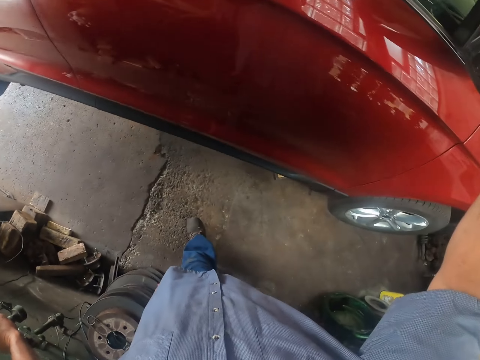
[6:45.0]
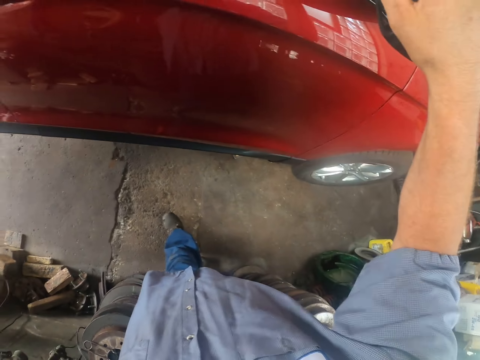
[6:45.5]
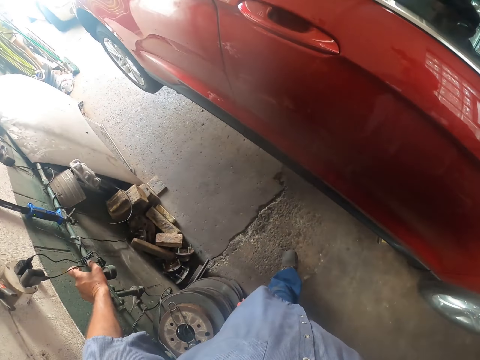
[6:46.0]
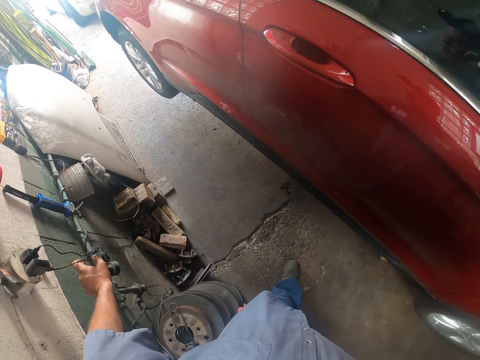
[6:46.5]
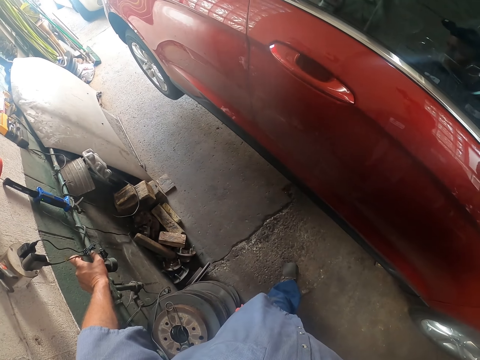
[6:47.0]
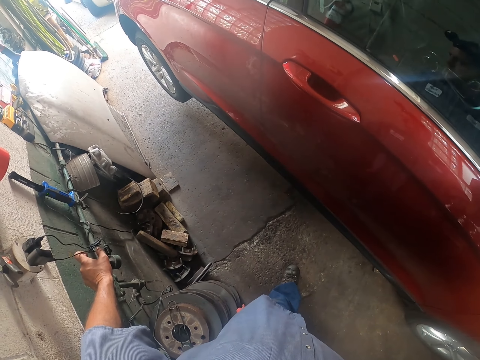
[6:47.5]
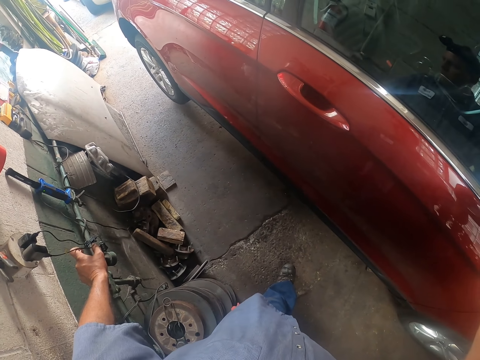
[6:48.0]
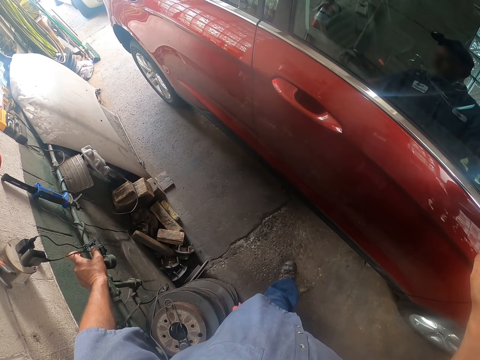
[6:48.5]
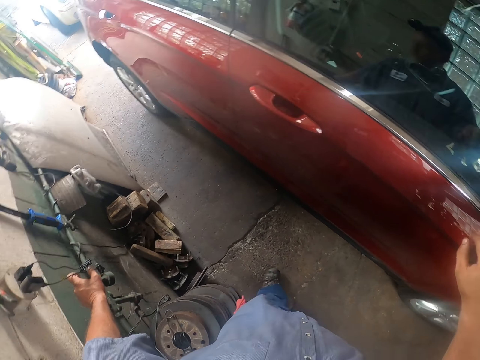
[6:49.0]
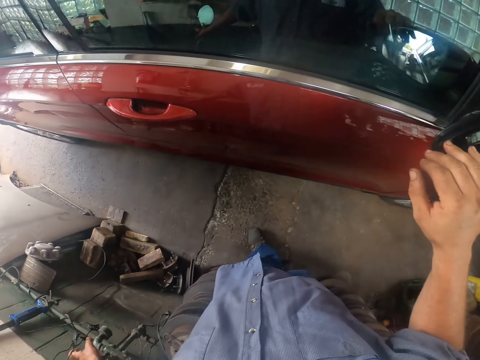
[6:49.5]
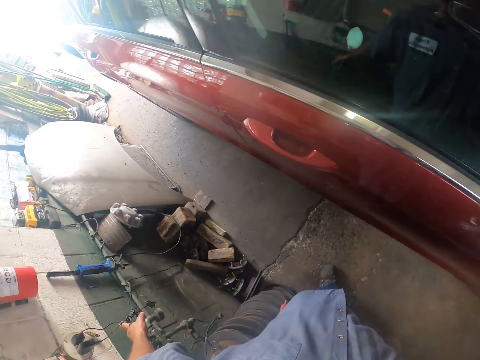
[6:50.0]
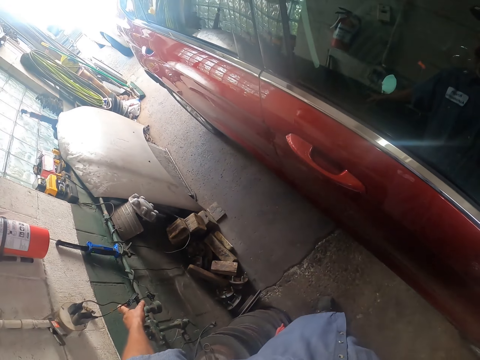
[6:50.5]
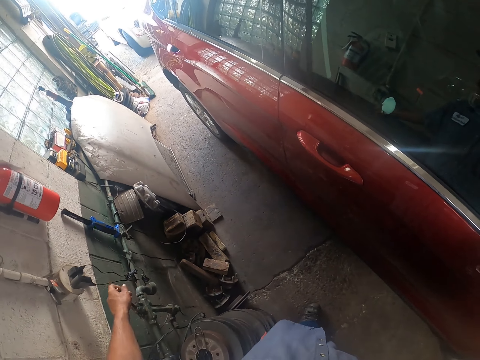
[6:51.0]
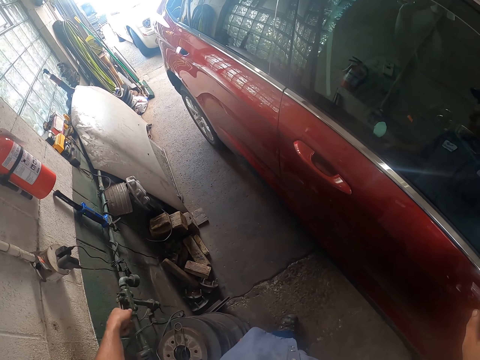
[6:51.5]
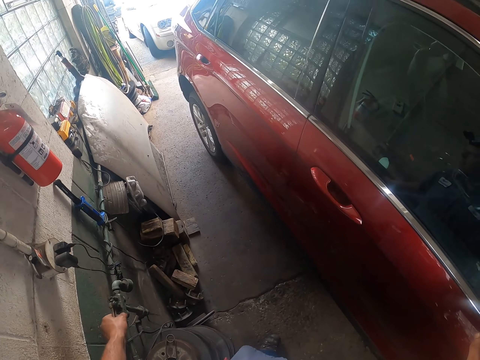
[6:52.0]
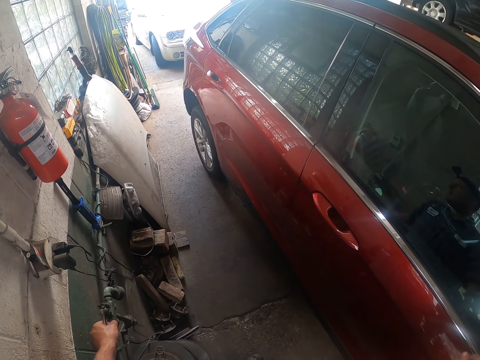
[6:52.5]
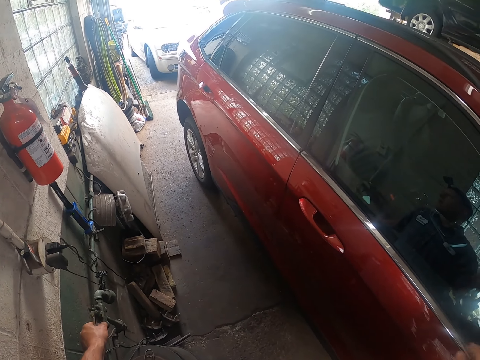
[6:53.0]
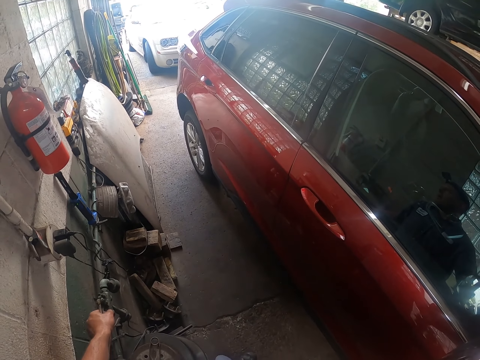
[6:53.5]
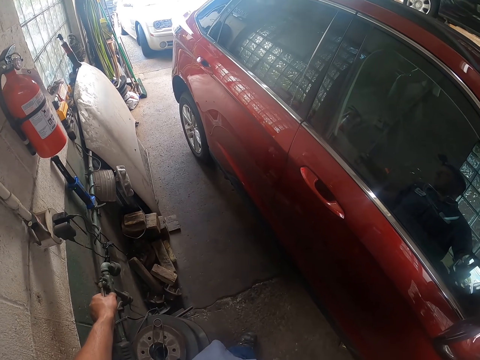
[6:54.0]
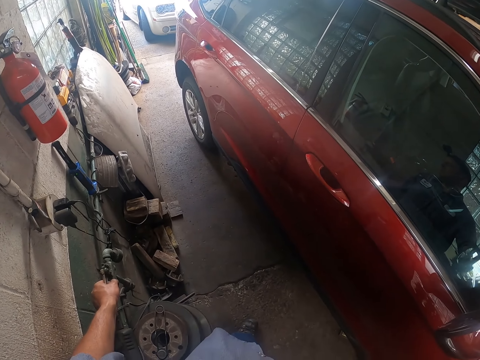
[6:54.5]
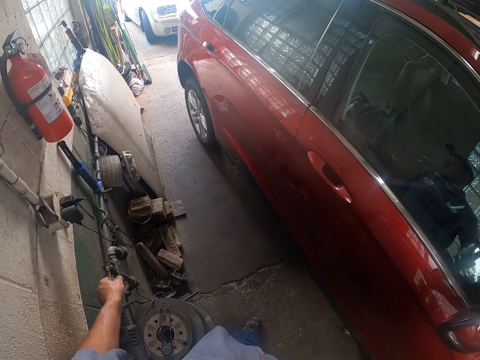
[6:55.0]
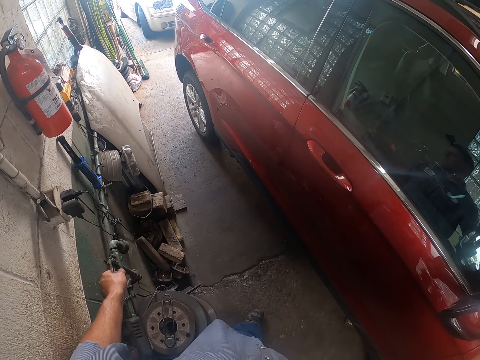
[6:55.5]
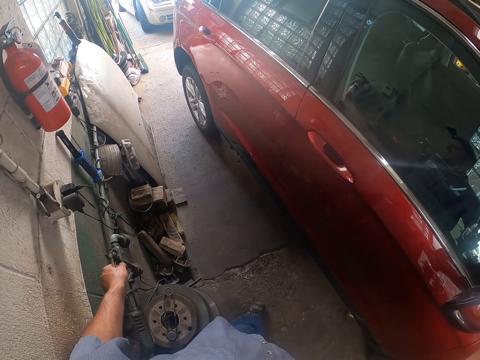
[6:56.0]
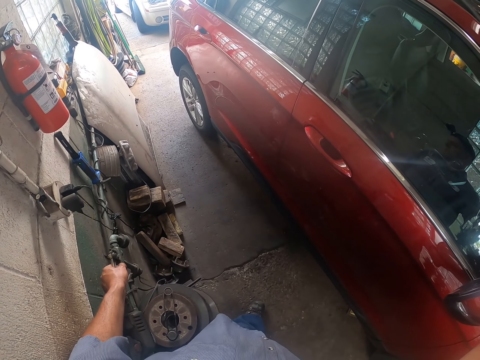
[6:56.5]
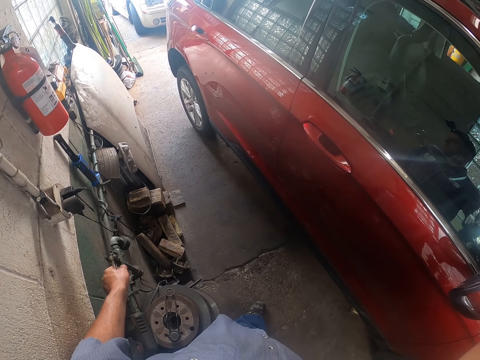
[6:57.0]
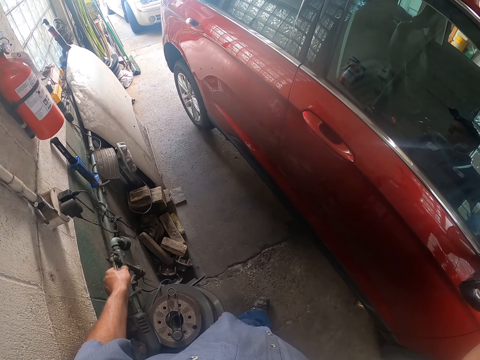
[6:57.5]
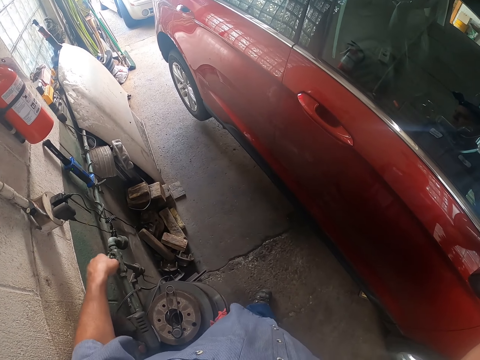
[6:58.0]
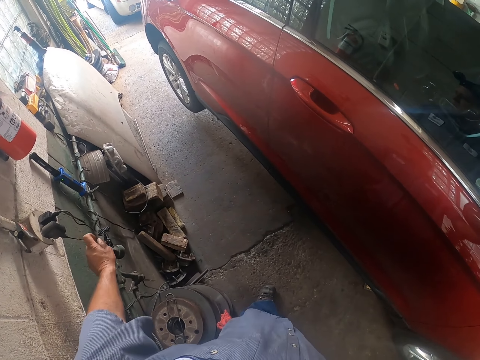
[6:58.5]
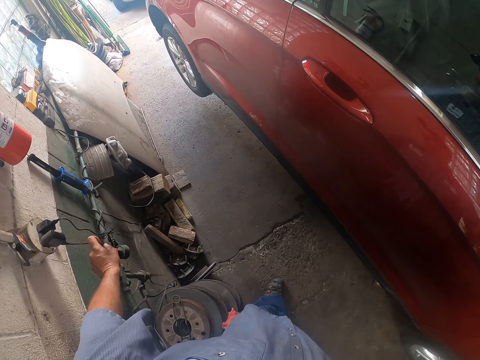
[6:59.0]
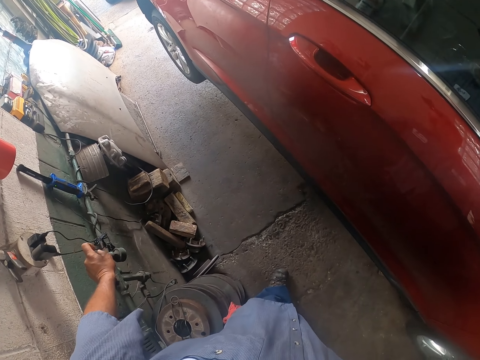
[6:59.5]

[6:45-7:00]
The camera wearer looks around. They hold the right side mirror with the right hand. They look at the car. They lower the car with the right hand. They look at the car.

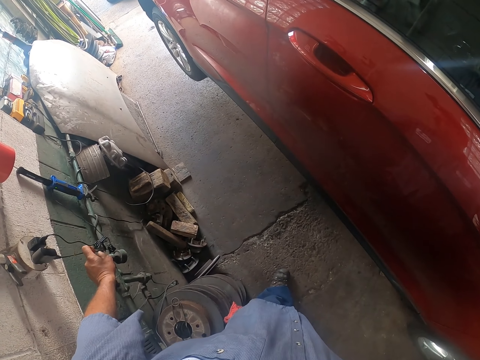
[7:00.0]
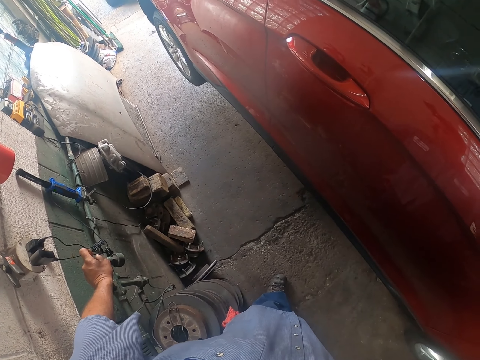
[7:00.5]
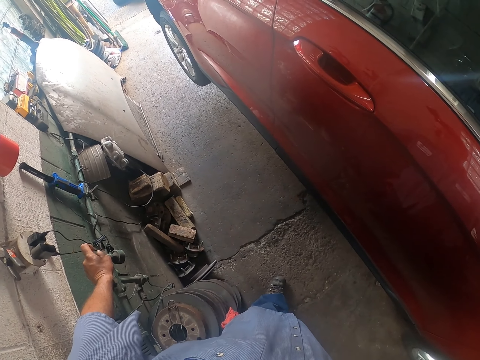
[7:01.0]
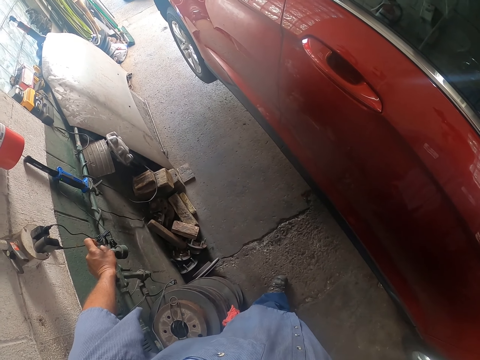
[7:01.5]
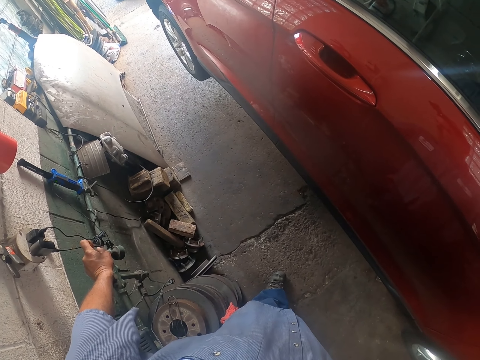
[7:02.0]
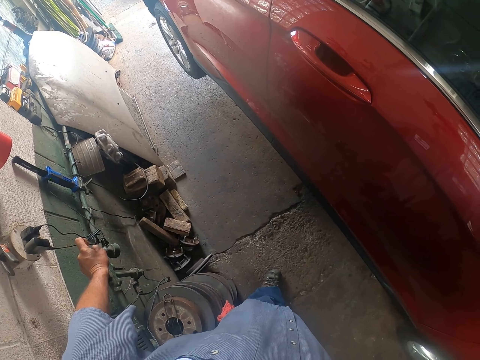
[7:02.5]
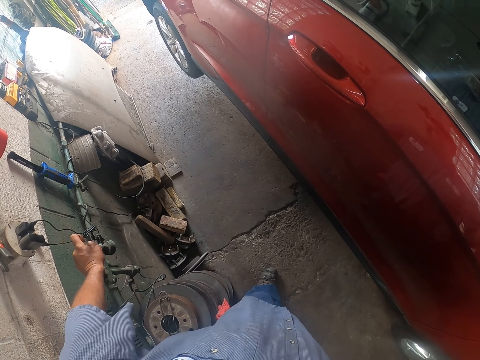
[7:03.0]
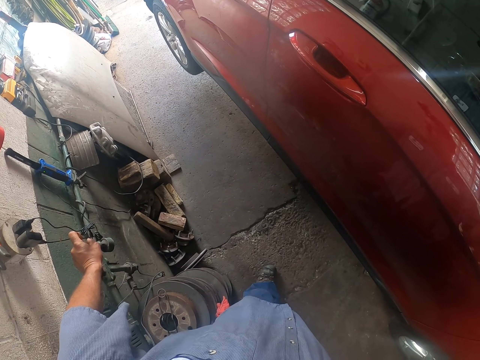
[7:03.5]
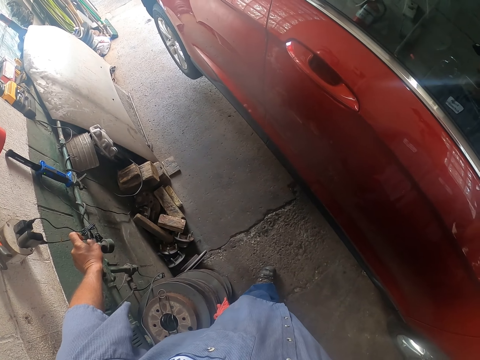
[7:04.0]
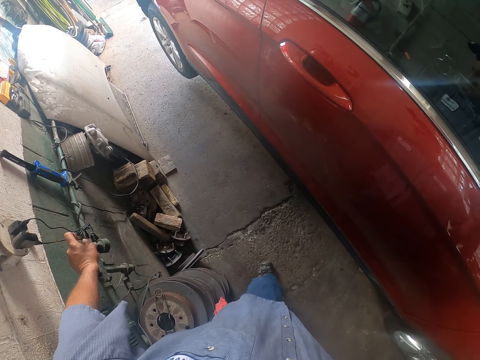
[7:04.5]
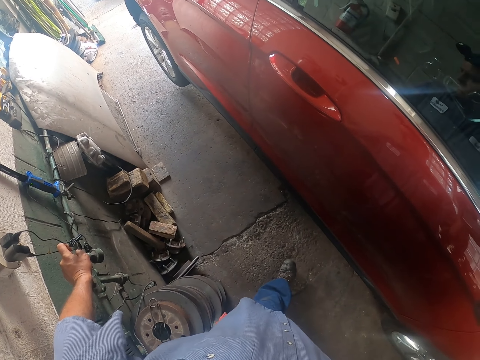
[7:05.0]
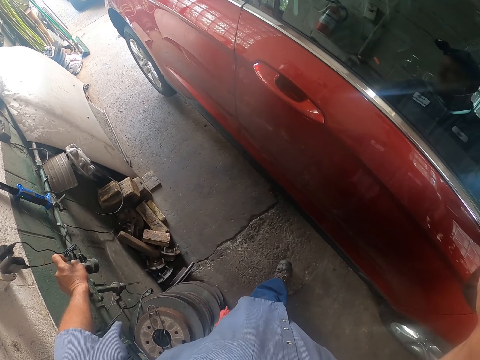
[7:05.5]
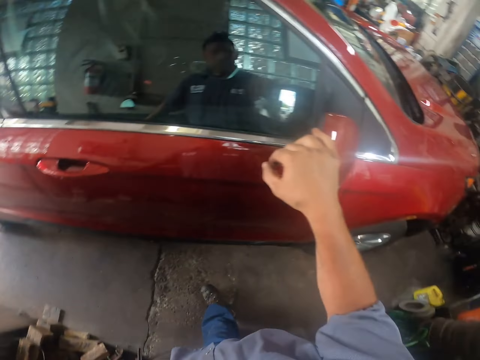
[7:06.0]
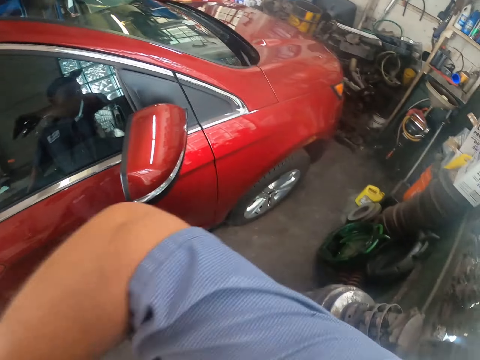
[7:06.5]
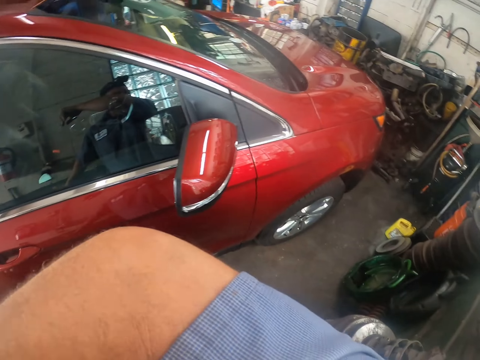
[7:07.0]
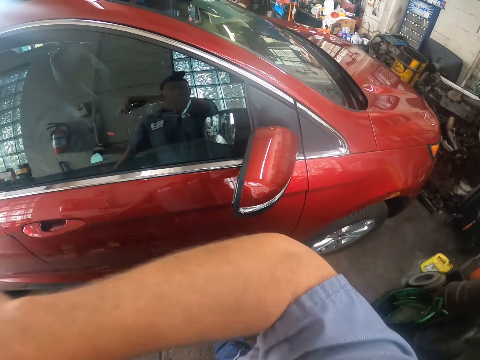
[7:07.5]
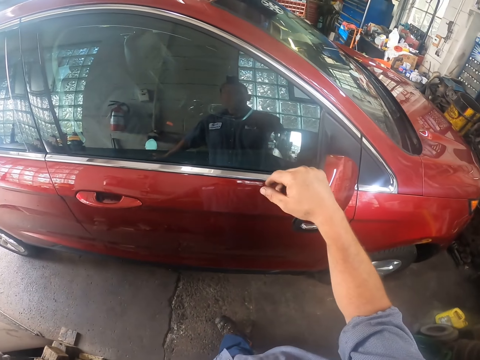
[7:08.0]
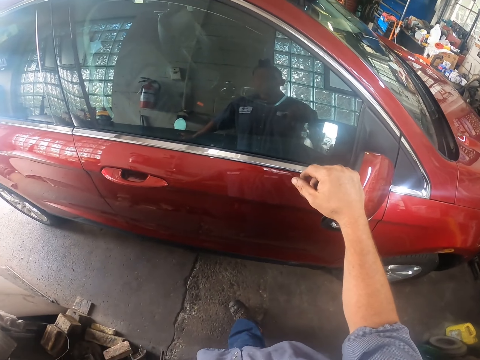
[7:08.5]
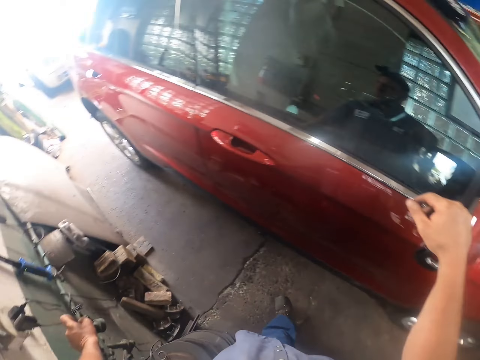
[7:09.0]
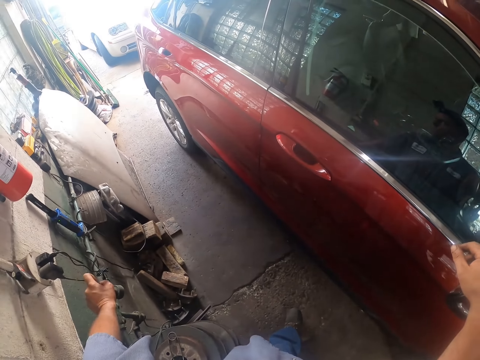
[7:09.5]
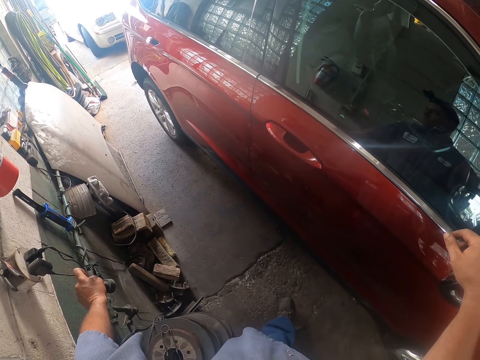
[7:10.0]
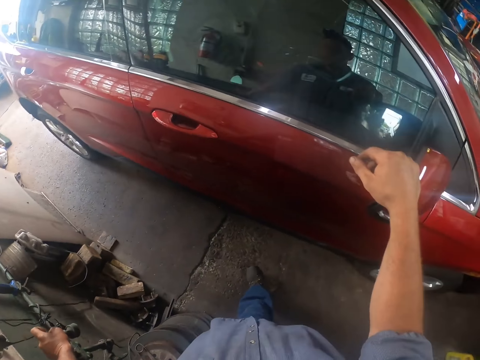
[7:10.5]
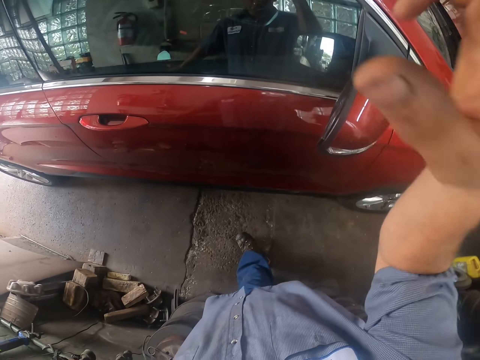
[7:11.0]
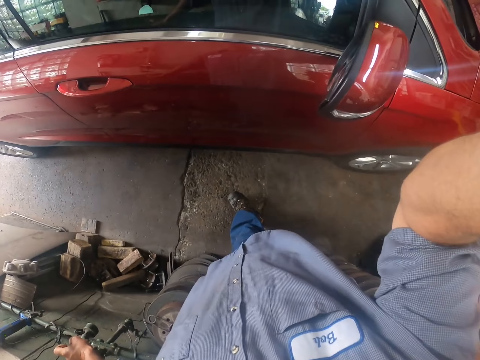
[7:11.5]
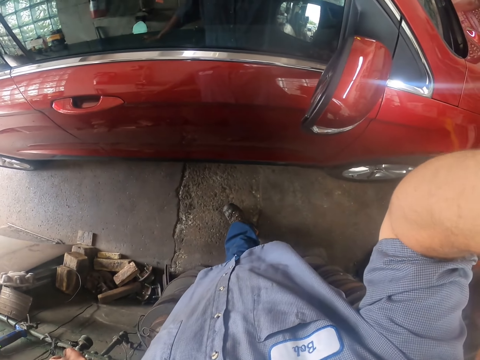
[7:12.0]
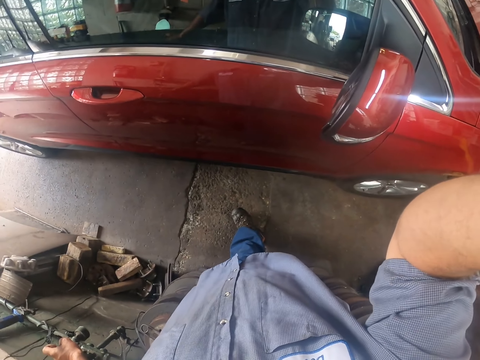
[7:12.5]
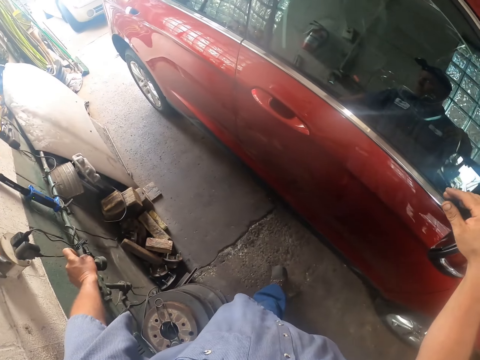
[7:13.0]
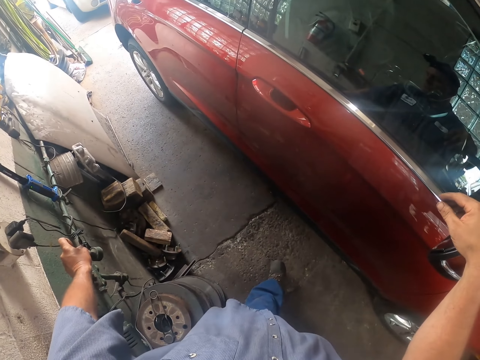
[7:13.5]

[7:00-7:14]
The camera wearer lifts the right hand. They place the right hand on the side mirror. They lift the right hand.
